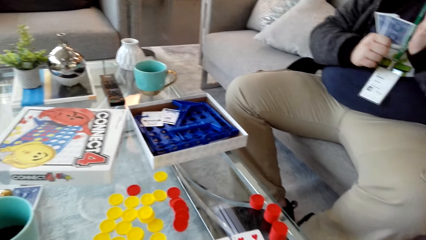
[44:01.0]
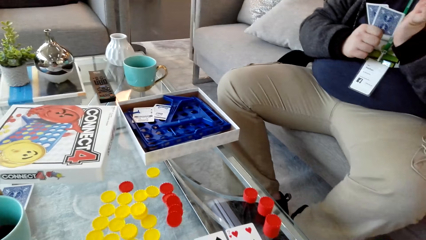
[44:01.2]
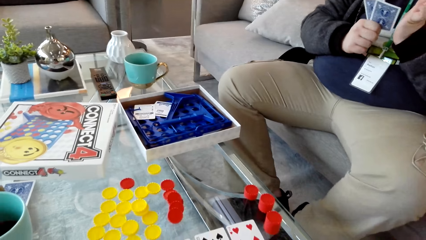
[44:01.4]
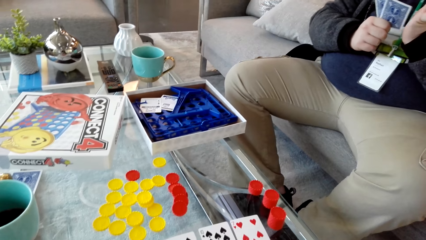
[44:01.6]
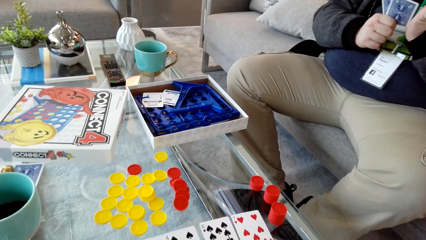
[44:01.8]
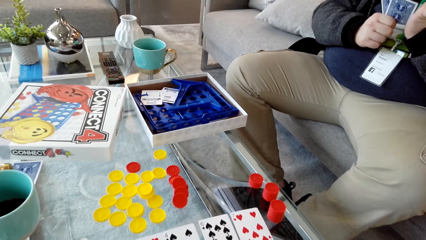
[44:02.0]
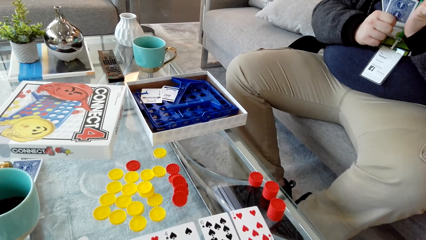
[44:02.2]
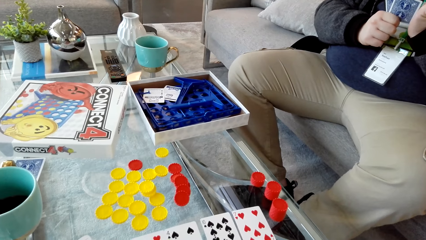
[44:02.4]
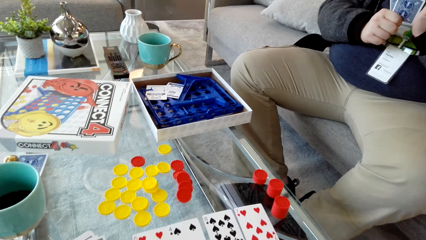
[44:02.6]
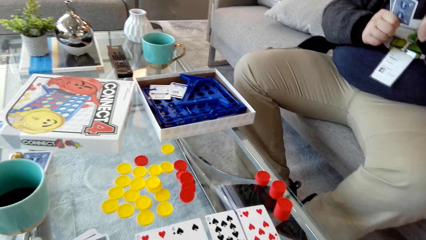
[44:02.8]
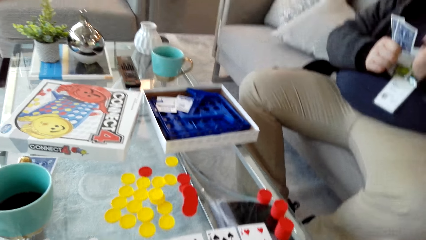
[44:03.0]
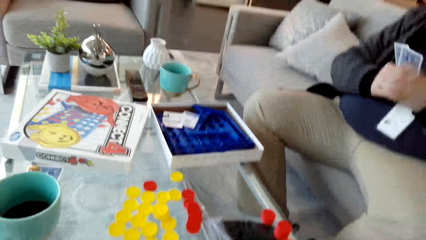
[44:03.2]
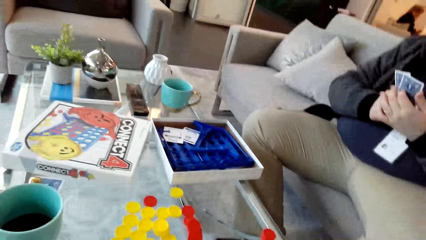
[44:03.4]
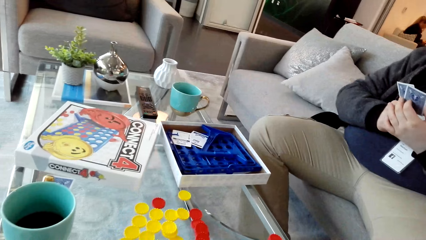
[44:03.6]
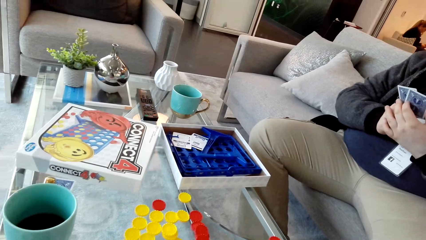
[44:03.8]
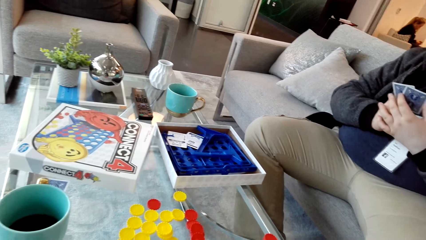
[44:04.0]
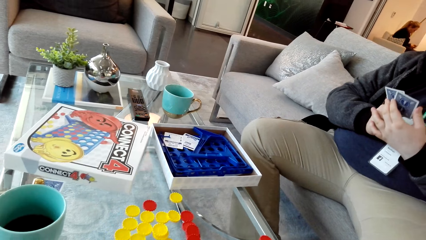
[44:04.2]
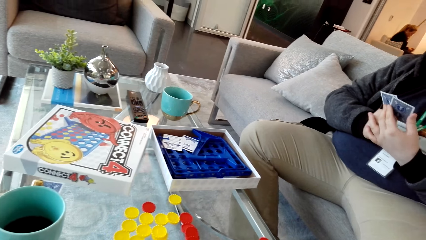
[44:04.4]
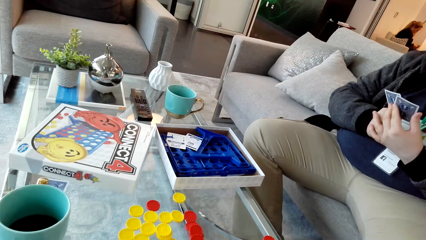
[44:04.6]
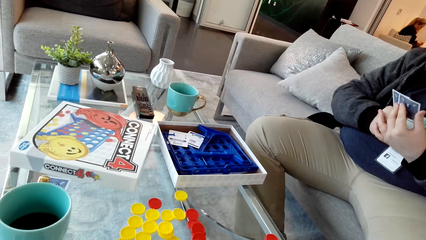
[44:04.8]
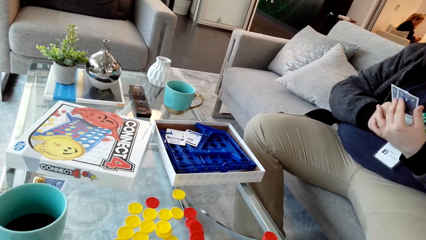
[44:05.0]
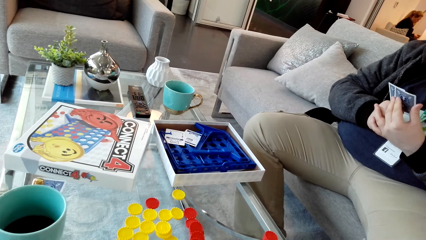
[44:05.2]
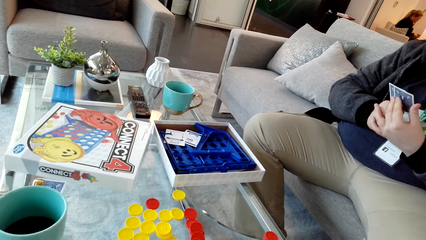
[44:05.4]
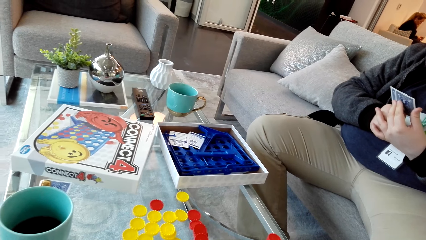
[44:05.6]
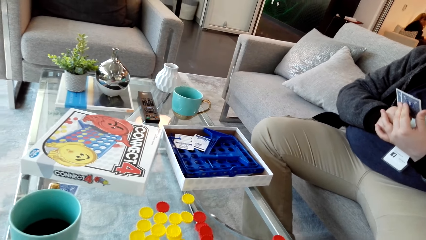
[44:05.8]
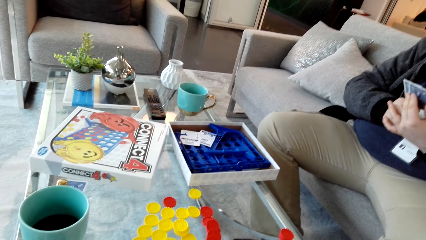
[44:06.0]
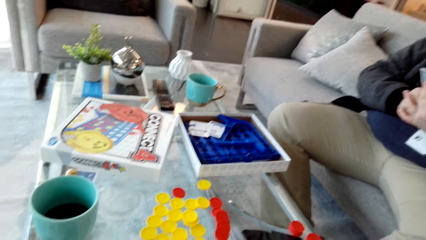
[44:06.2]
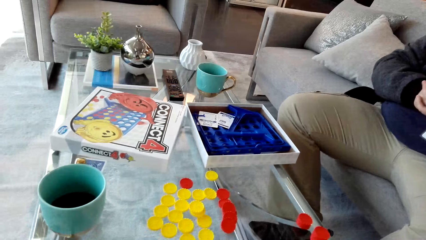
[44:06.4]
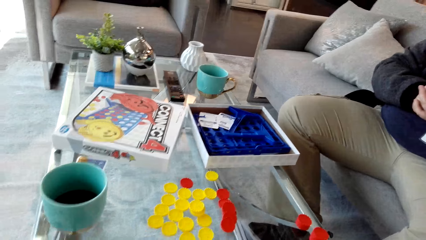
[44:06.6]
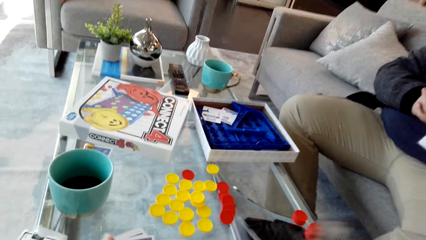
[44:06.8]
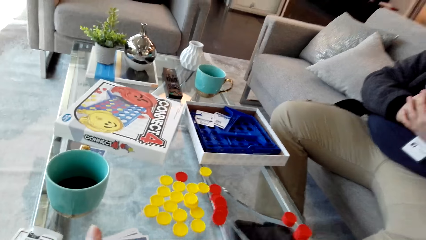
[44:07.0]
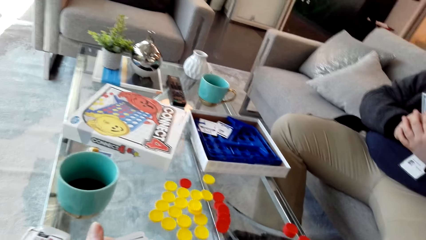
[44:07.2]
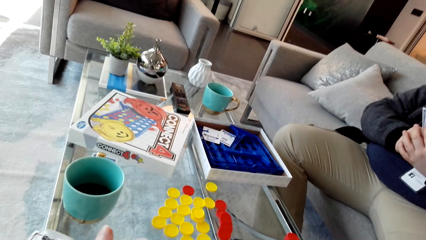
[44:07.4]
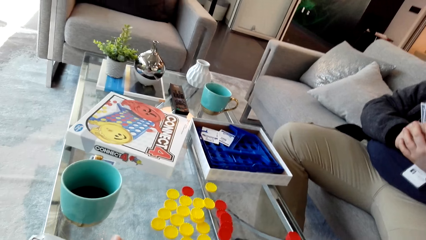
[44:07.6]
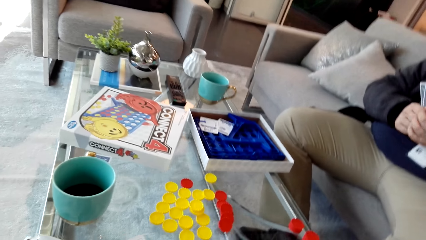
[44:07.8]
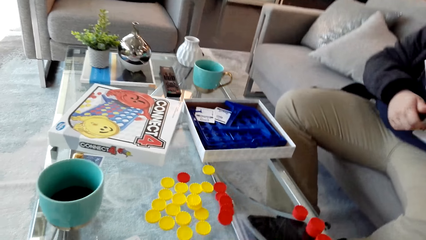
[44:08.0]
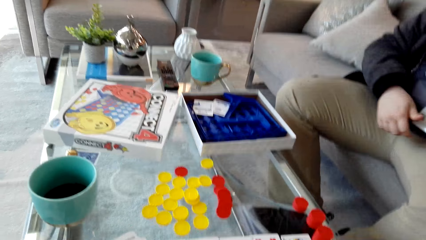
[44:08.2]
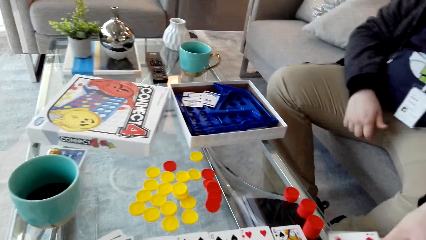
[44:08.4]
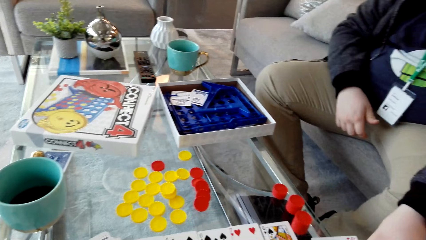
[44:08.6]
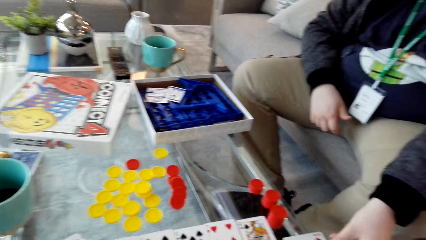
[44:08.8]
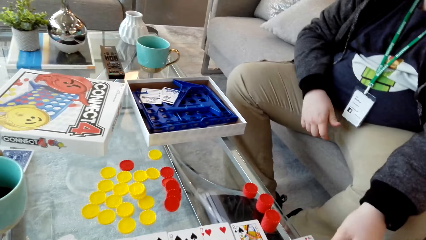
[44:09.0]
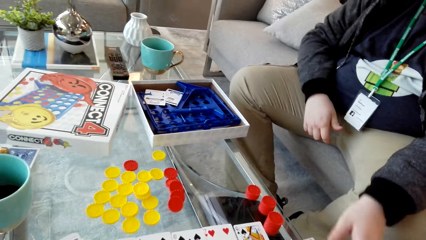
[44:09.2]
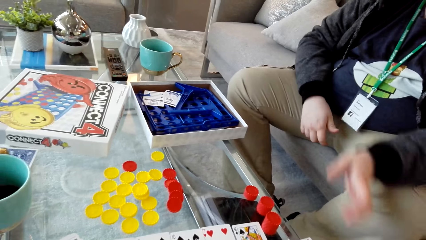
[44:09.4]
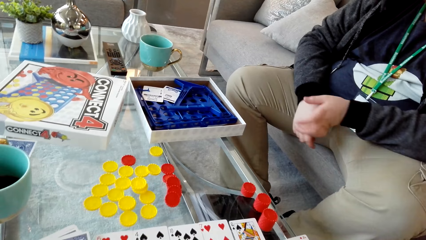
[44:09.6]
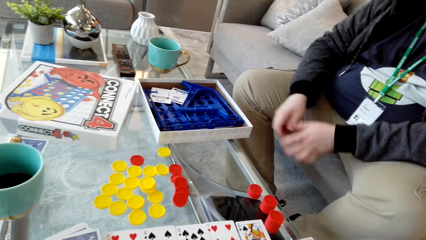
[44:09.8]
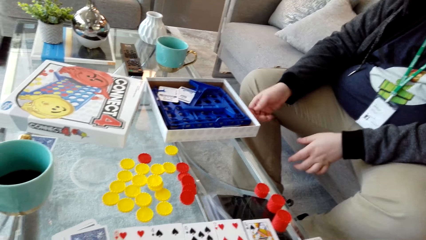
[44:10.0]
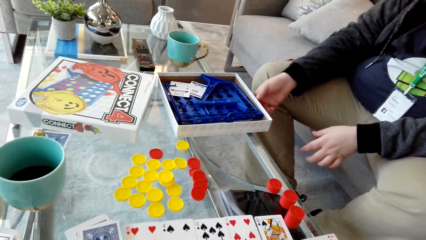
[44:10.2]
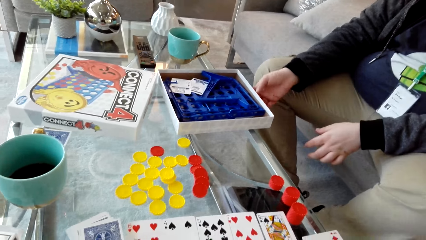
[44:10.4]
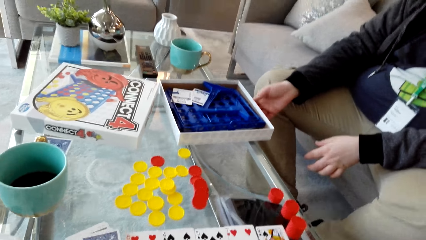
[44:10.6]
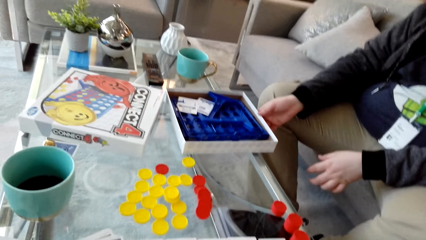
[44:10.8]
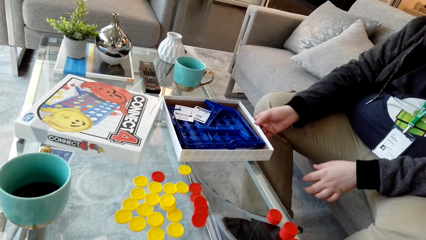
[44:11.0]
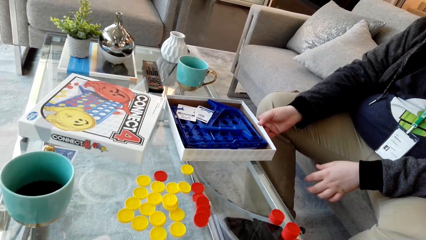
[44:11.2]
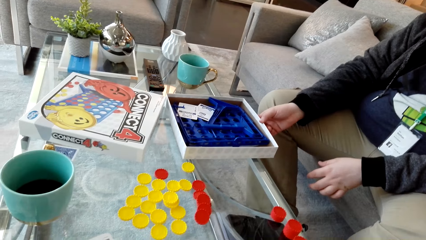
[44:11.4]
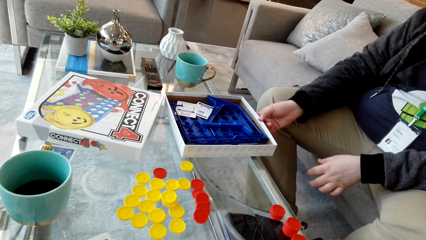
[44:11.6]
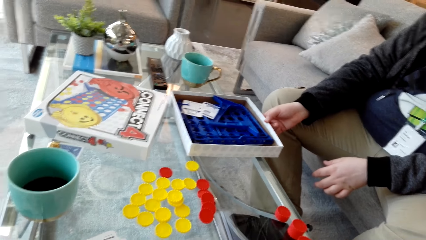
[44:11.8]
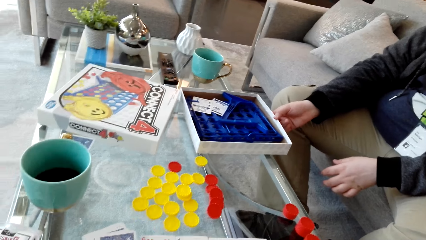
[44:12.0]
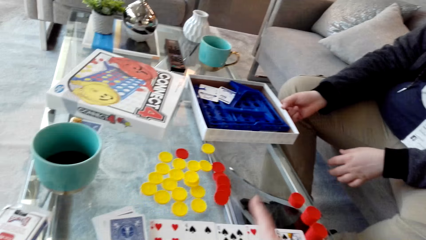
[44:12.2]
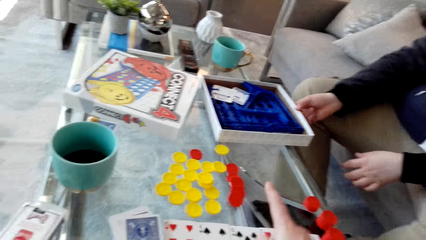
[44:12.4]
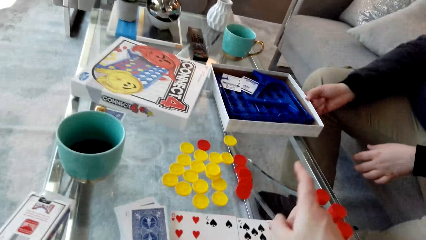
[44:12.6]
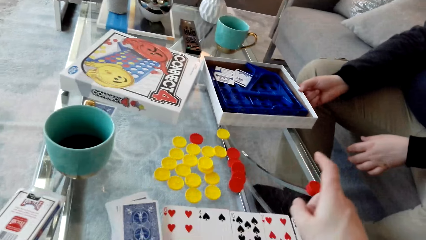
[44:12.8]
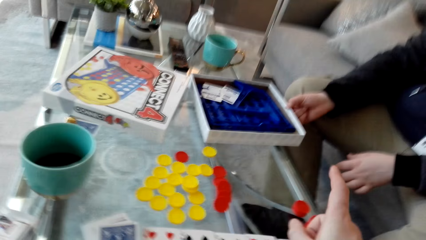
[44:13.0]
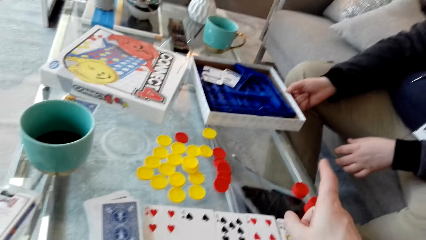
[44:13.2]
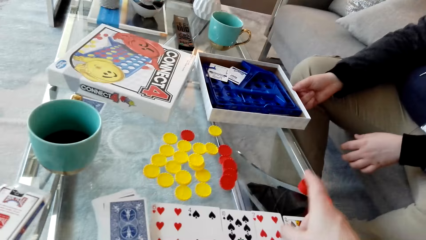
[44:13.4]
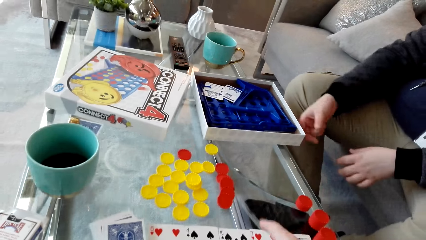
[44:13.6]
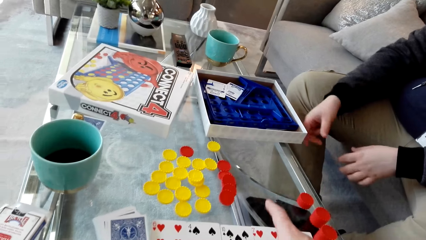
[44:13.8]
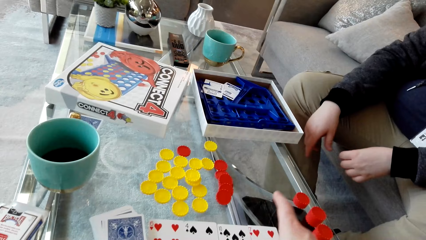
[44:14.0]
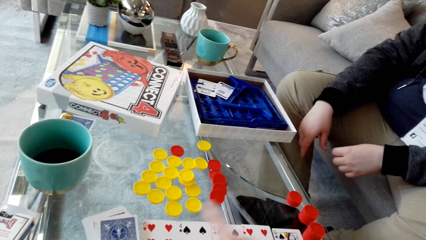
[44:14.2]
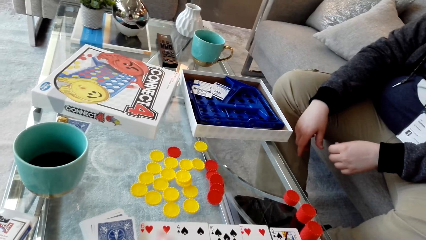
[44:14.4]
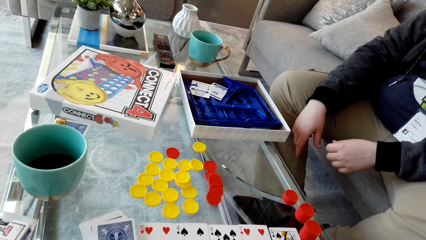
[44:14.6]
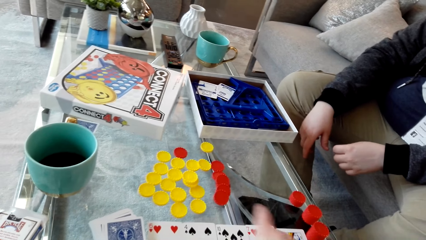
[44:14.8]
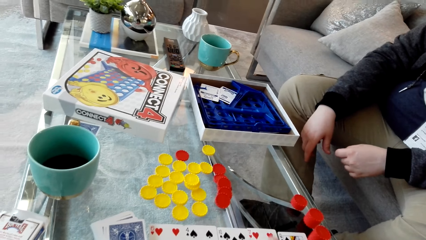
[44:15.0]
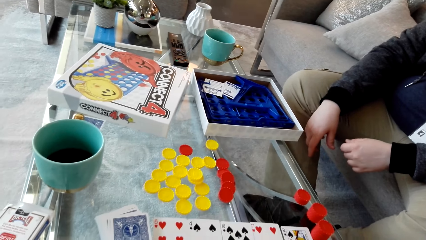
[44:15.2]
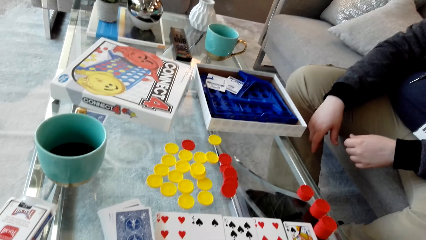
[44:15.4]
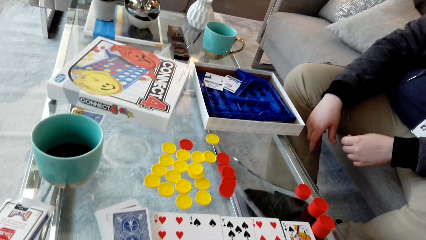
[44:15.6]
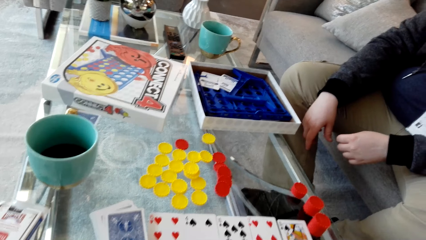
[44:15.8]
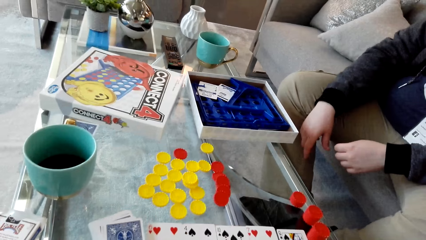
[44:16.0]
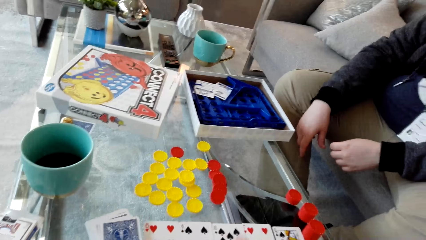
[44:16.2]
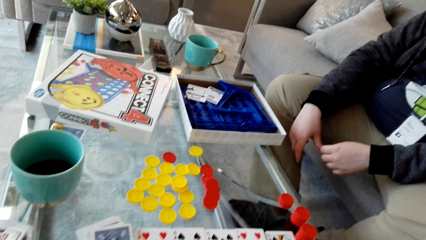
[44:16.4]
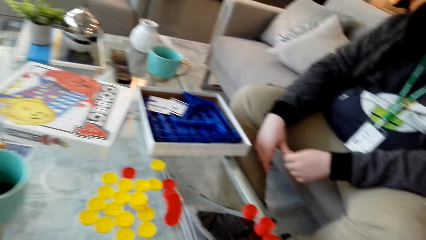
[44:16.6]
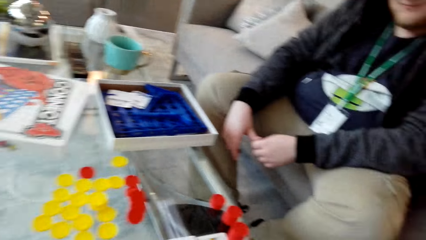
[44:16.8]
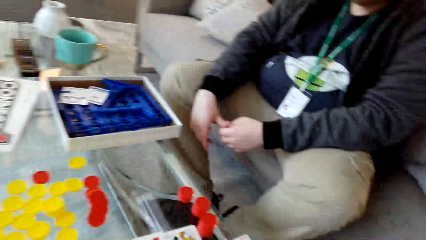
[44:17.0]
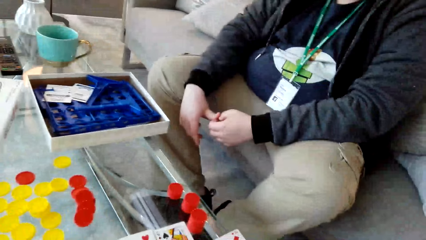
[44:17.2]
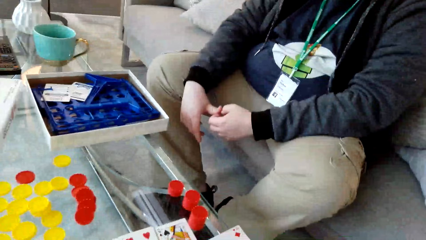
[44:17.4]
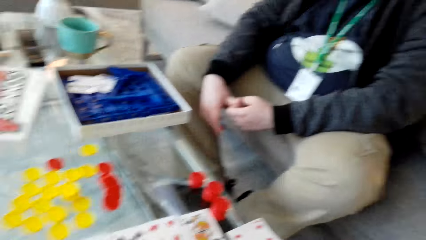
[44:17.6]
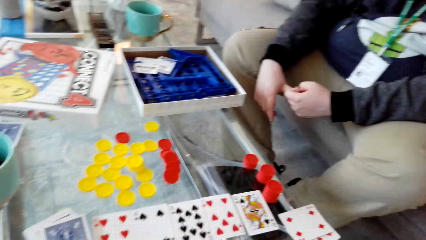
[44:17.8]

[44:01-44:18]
A man talks. The man places his cards on the table and picks the cards. The camera wearer moves the hands. They count the cards on the table.
